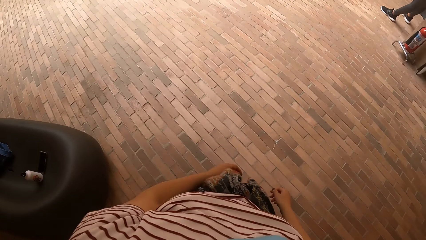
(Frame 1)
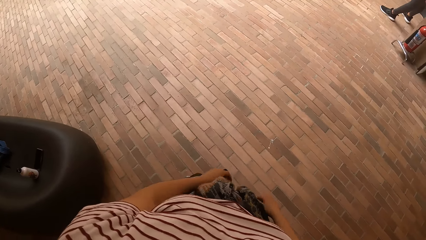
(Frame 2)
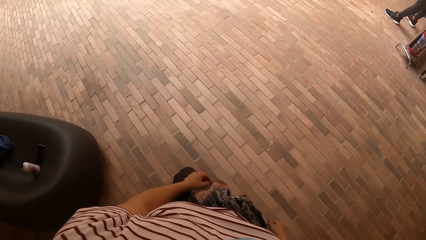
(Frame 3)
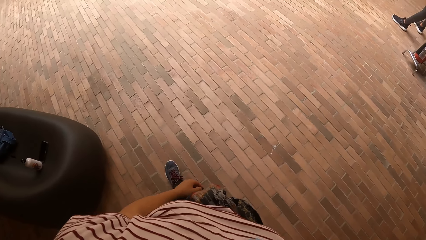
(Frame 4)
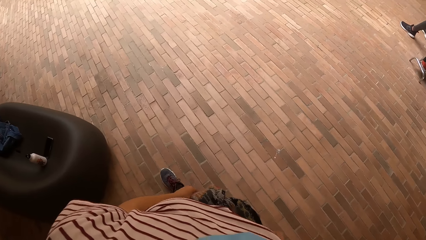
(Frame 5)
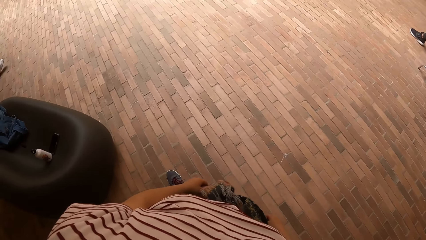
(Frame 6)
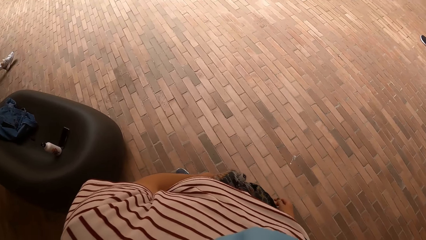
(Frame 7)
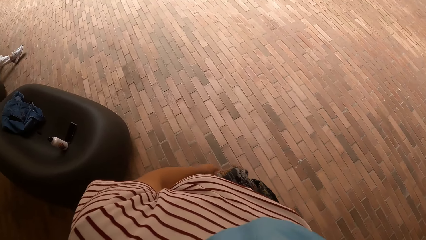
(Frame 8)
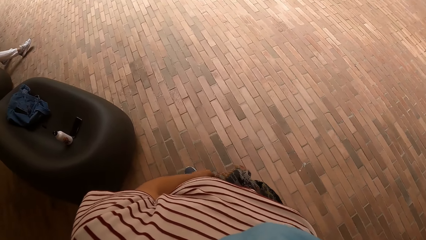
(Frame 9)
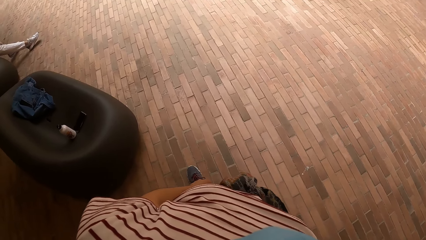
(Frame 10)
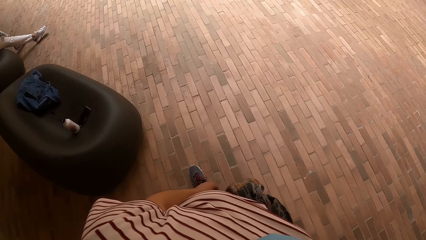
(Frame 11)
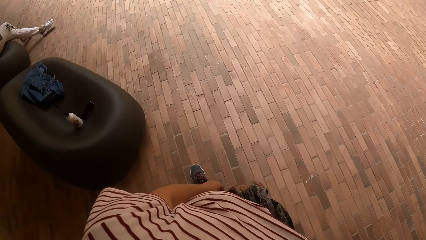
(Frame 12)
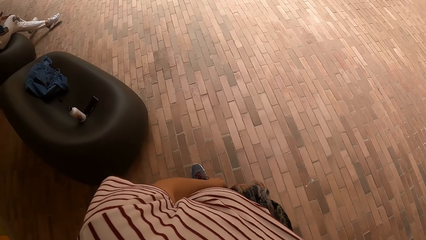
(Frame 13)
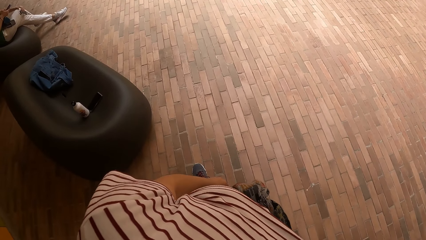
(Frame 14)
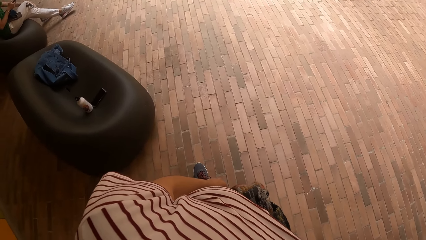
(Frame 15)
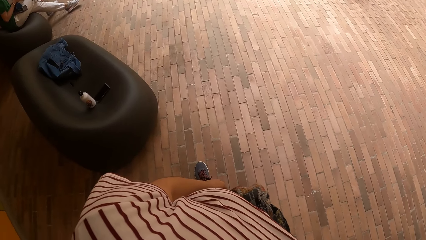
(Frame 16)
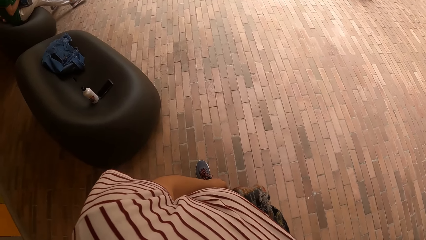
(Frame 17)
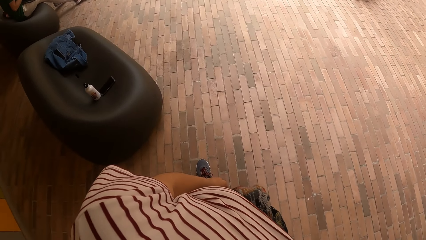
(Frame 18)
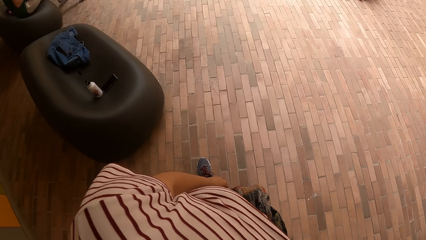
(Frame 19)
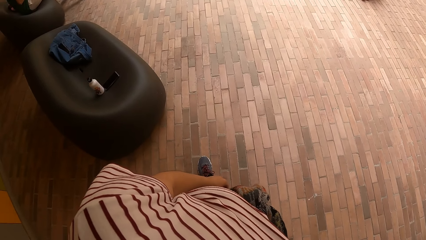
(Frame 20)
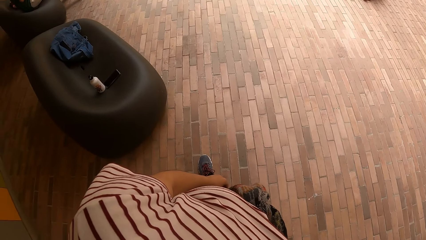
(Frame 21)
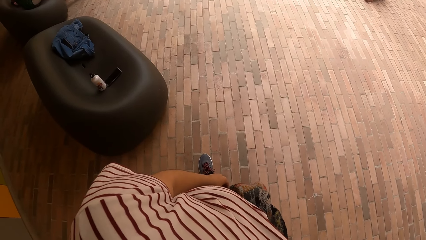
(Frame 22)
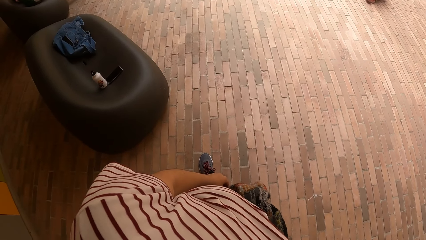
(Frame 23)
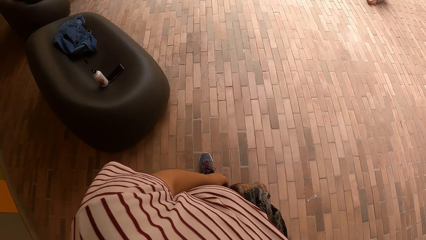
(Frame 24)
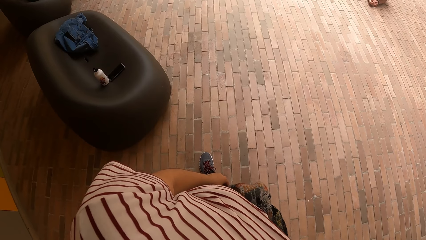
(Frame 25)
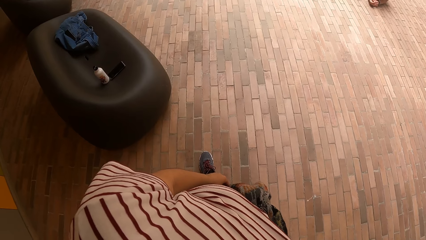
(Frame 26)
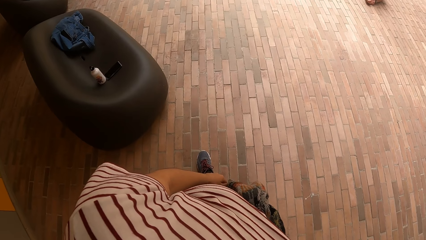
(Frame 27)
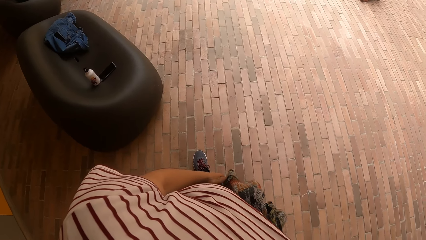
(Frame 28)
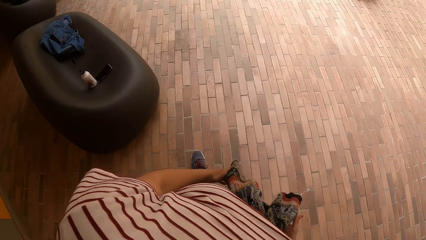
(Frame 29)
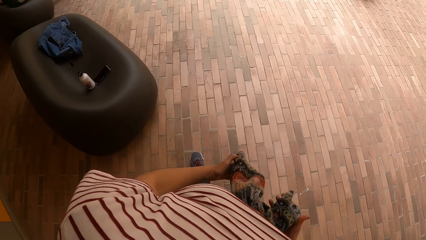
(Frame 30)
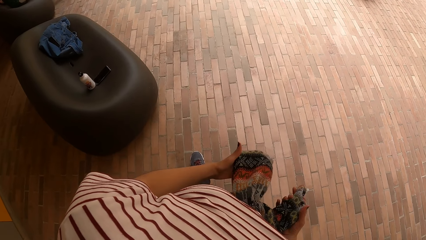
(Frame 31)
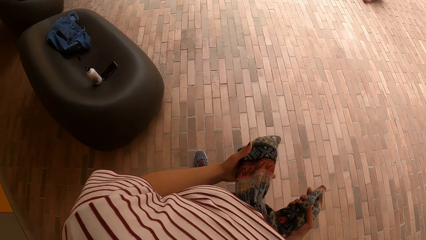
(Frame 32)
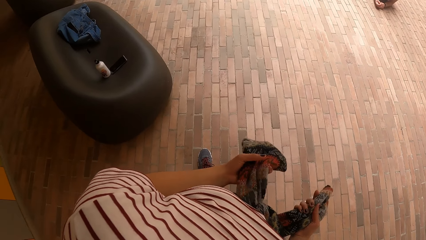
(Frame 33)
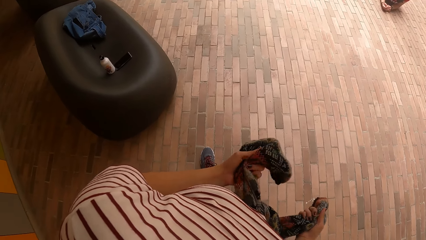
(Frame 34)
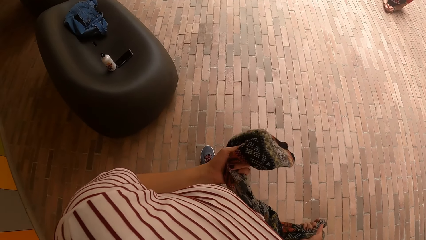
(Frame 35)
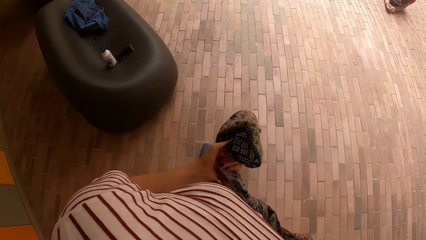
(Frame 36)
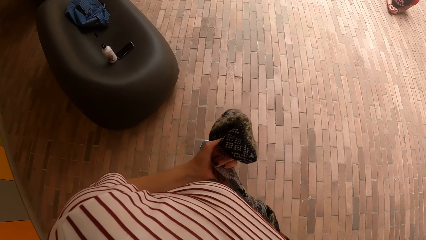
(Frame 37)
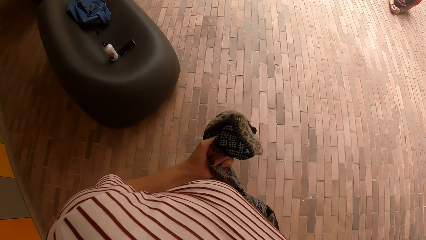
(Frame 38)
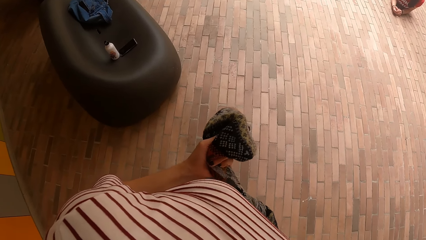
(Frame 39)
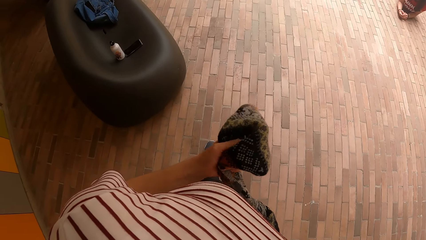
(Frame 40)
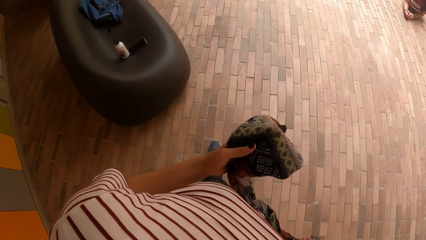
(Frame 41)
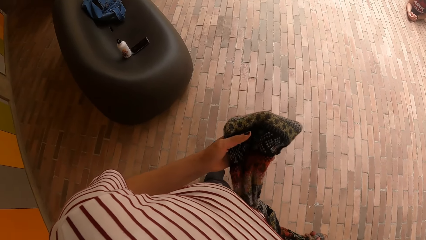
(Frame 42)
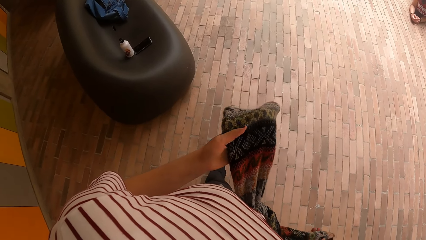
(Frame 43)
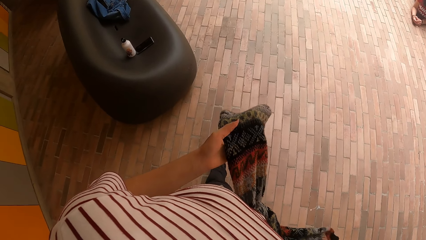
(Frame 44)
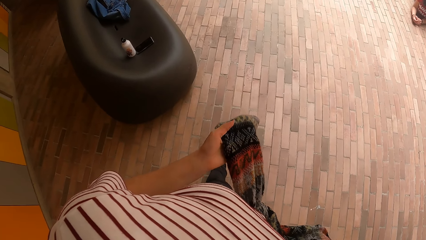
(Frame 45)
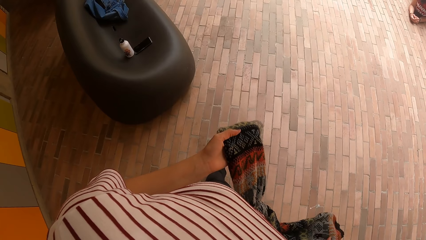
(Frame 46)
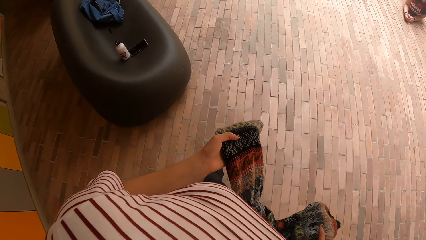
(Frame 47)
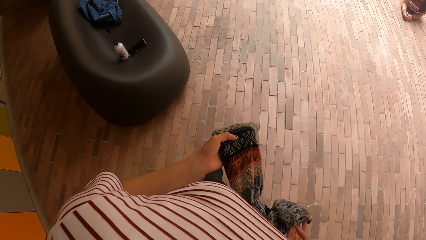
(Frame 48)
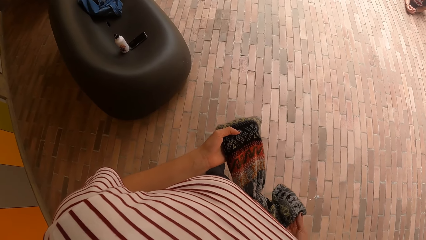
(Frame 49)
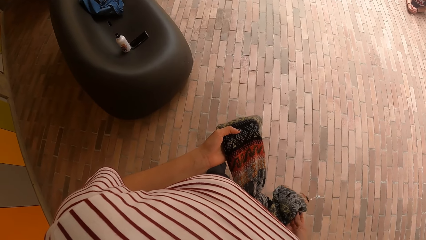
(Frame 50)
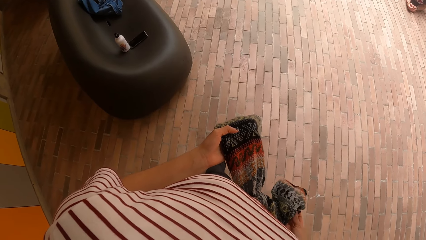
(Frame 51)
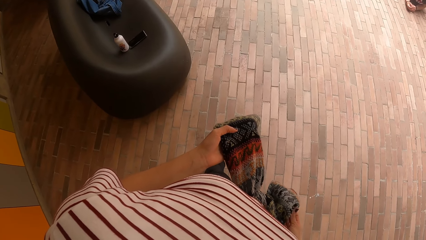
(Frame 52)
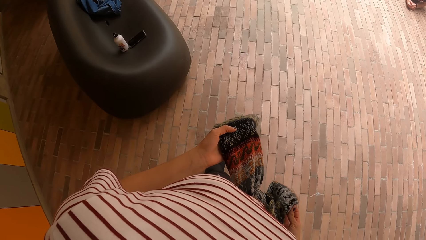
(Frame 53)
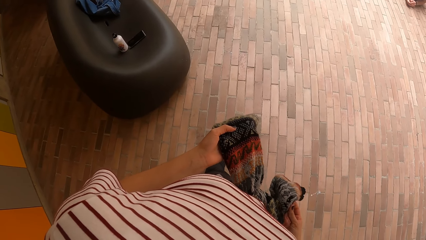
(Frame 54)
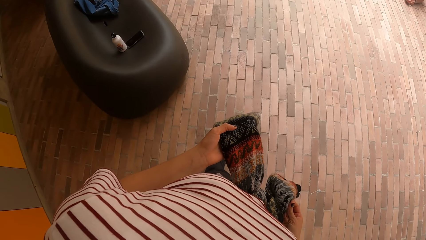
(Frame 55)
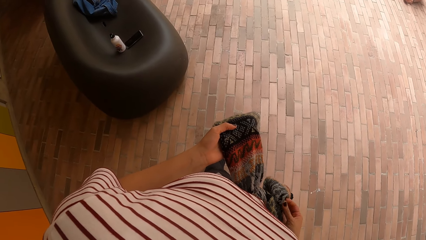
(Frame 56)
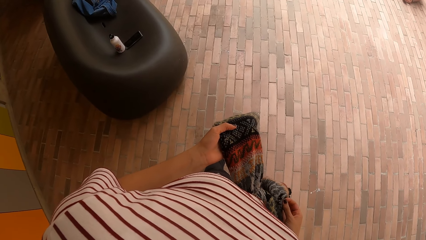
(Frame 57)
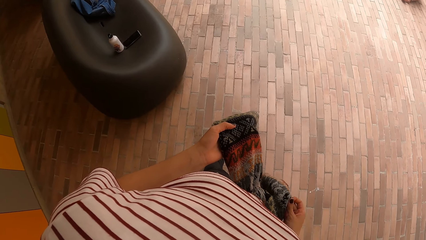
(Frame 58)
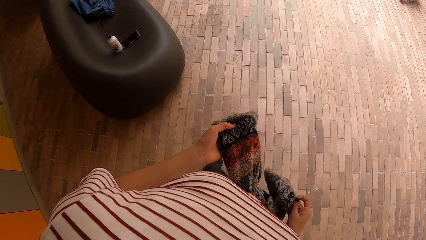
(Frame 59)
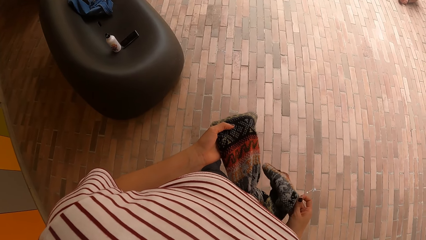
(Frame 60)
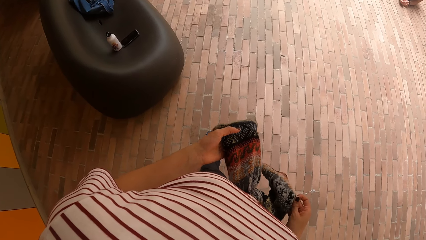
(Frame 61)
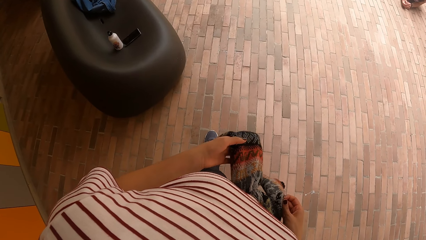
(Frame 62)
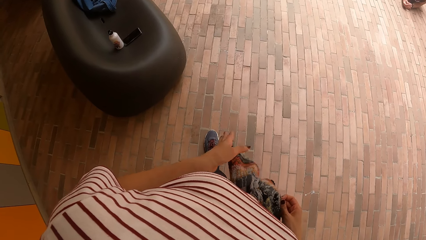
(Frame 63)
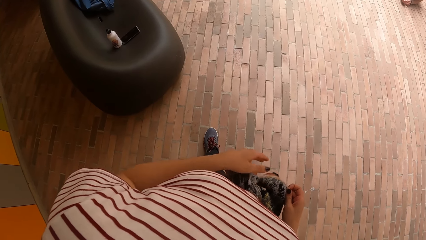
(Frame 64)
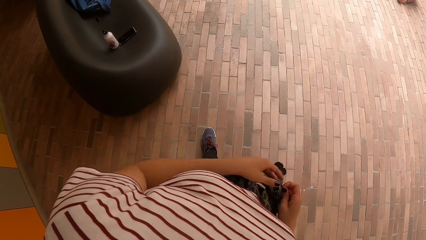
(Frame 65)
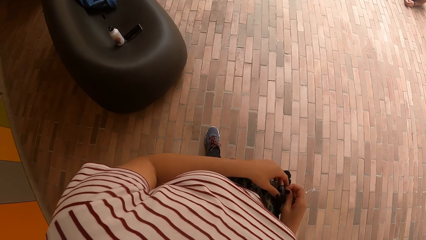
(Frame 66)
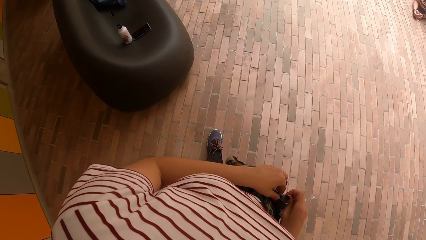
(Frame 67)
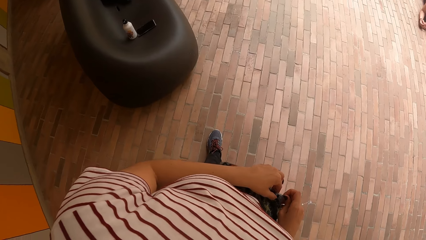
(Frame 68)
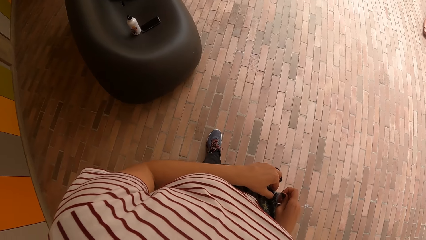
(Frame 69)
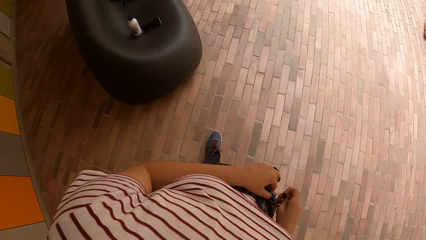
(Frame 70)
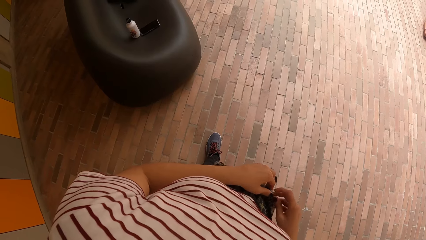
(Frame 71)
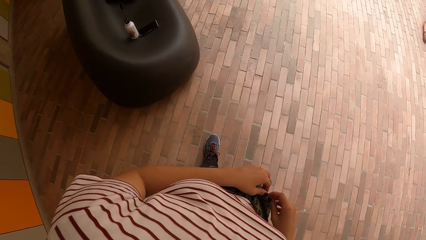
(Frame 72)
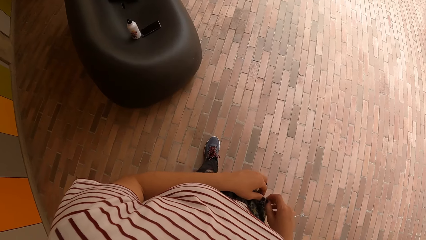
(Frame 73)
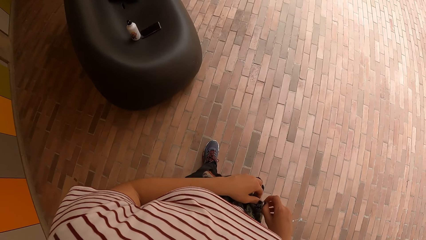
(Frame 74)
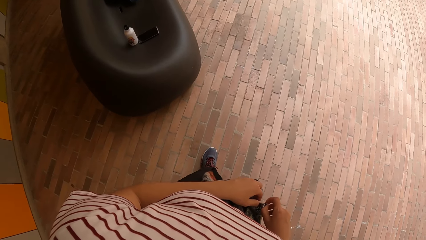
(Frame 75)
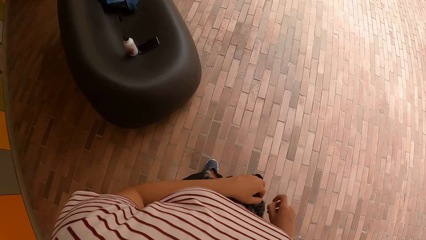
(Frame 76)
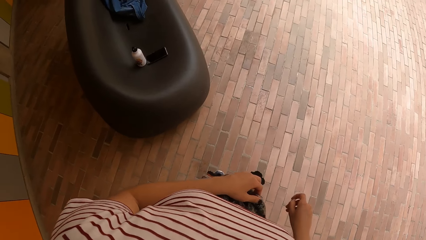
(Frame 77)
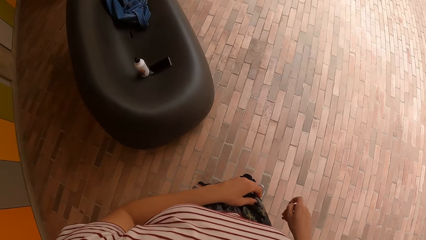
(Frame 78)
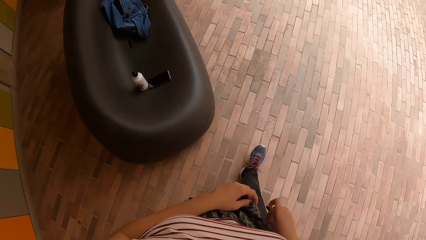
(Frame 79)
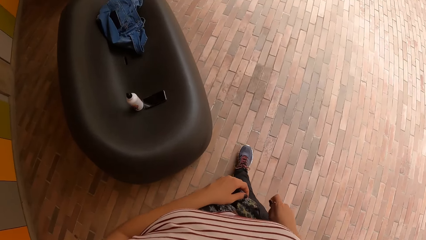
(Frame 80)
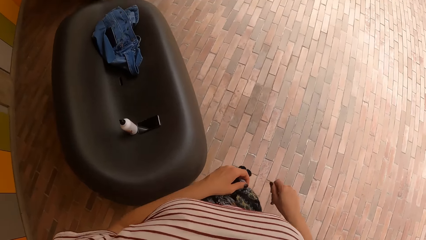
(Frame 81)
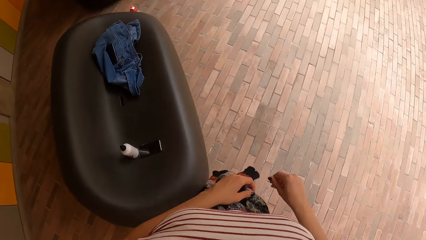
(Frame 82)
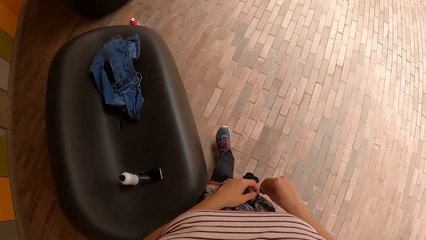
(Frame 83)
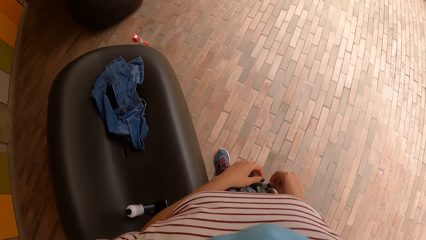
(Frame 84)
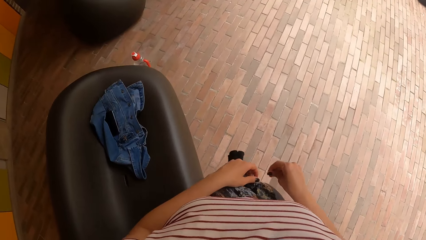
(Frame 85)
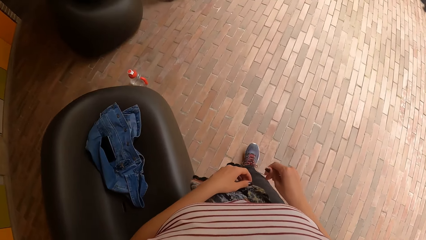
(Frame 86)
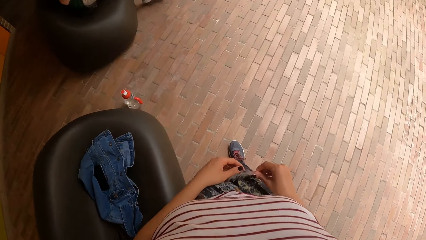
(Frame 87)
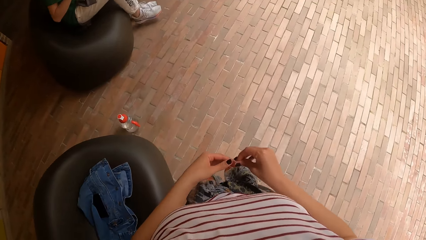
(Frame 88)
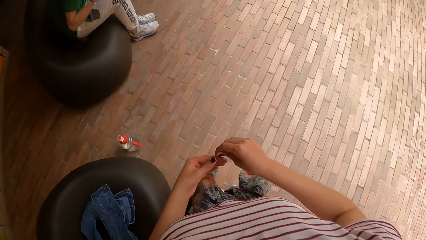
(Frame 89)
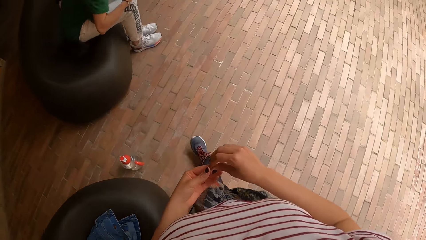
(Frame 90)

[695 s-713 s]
The camera wearer stares at the pavement. She holds a jacket or sweater on her waist with both hands. She tightens her sweater. She holds part of the sweater with hands. She pulls part of the sweater. She moves towards a man. She walks towards a seat.
